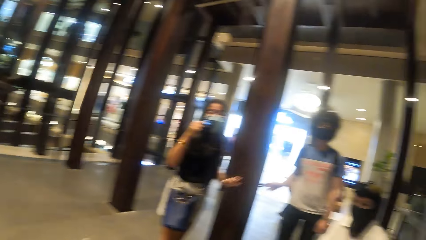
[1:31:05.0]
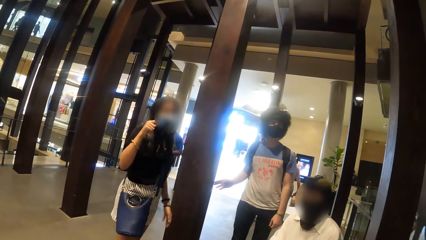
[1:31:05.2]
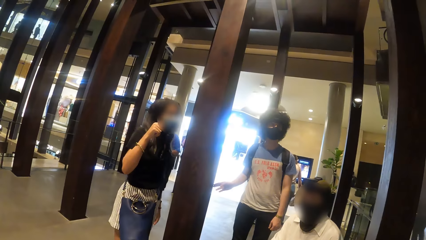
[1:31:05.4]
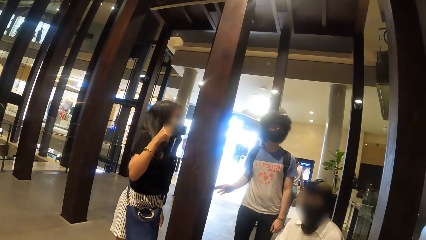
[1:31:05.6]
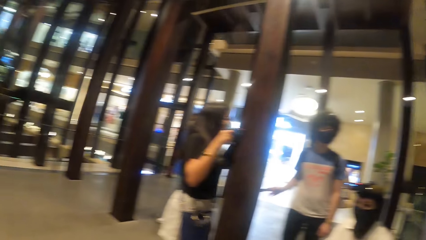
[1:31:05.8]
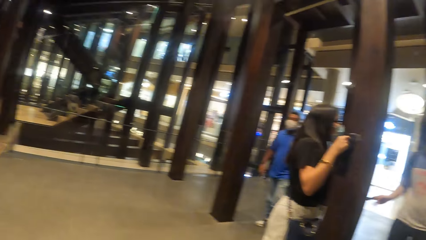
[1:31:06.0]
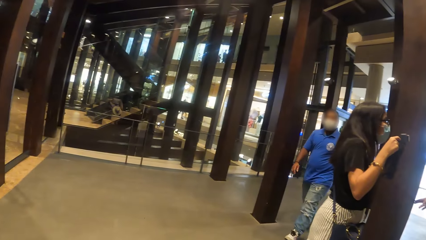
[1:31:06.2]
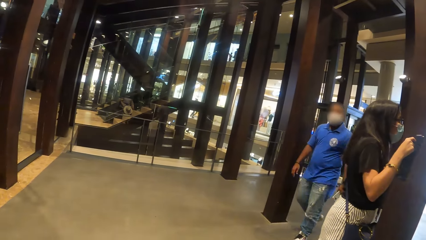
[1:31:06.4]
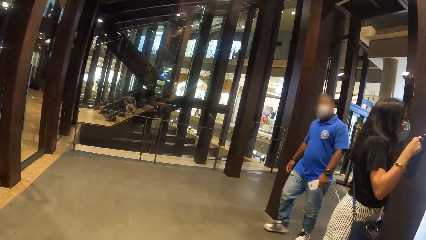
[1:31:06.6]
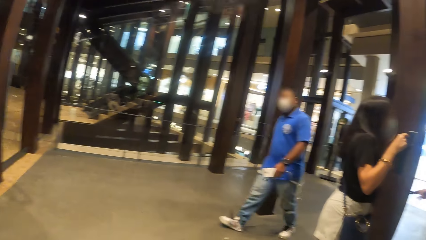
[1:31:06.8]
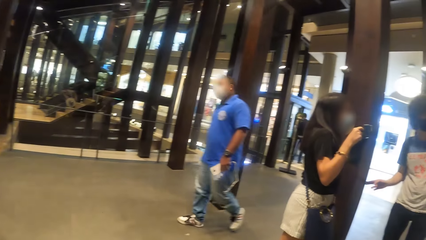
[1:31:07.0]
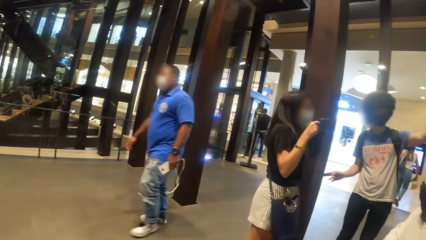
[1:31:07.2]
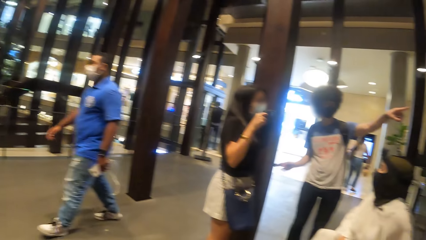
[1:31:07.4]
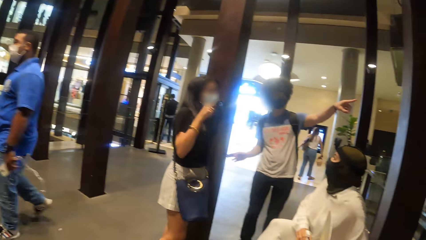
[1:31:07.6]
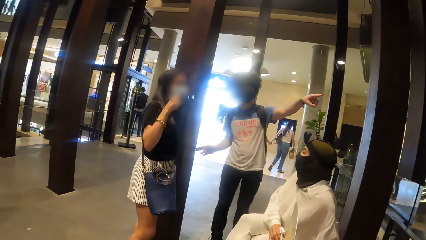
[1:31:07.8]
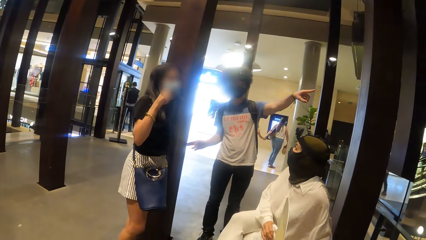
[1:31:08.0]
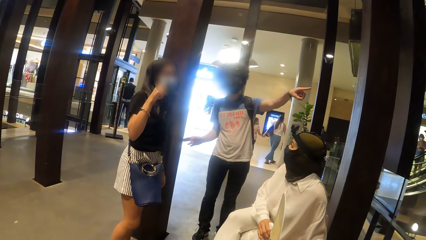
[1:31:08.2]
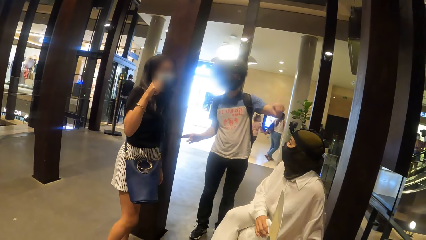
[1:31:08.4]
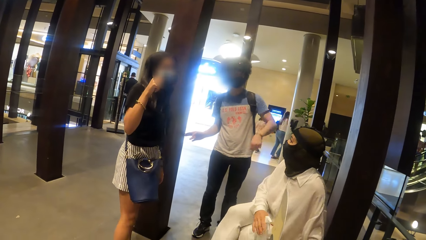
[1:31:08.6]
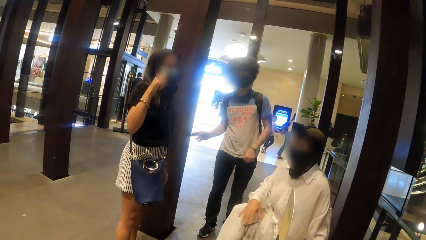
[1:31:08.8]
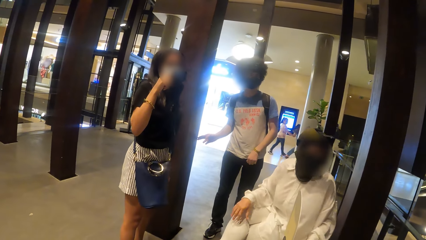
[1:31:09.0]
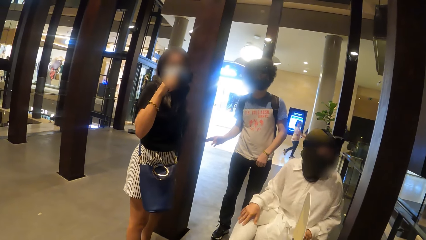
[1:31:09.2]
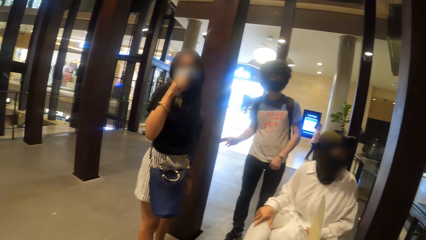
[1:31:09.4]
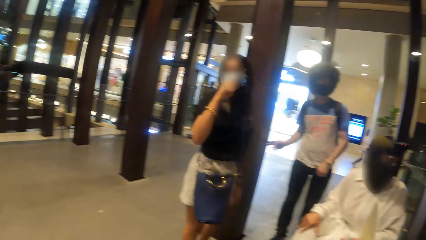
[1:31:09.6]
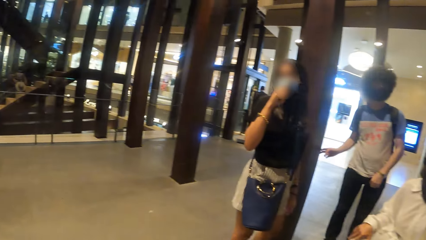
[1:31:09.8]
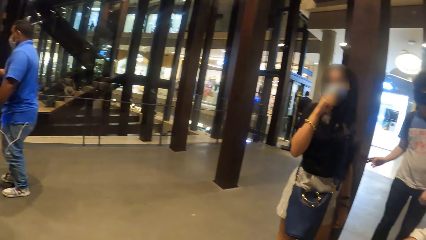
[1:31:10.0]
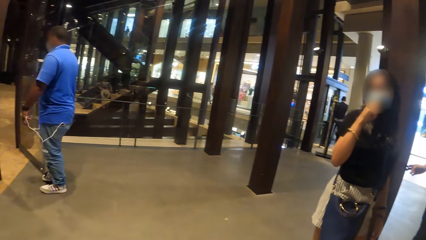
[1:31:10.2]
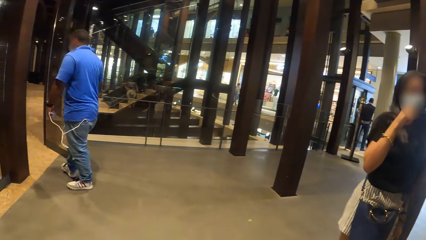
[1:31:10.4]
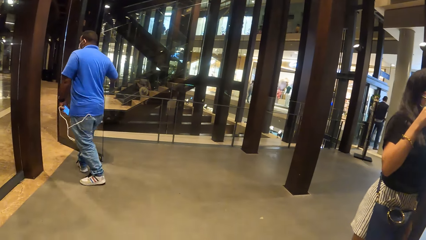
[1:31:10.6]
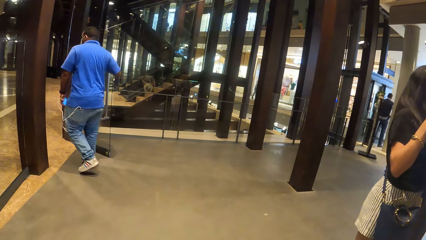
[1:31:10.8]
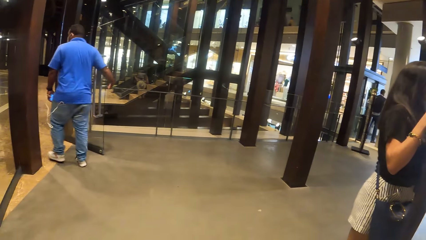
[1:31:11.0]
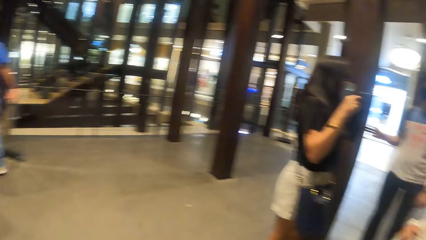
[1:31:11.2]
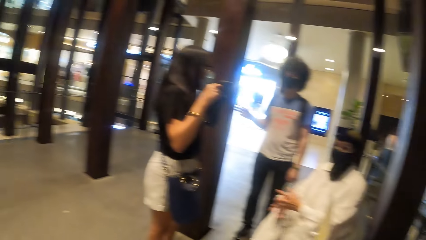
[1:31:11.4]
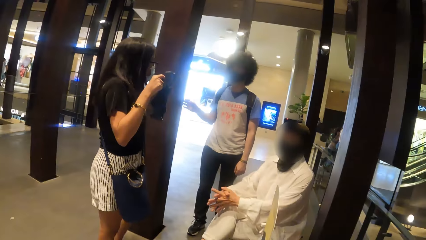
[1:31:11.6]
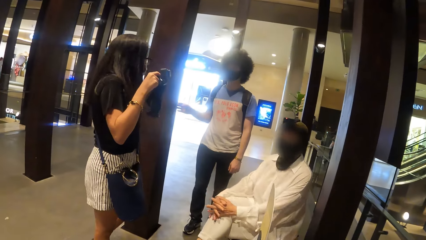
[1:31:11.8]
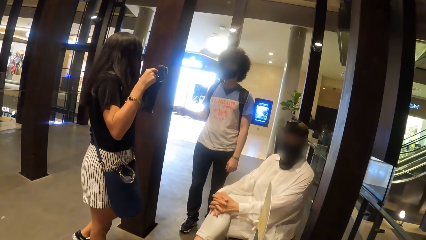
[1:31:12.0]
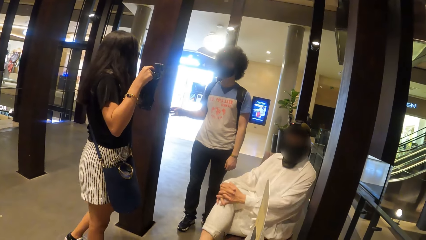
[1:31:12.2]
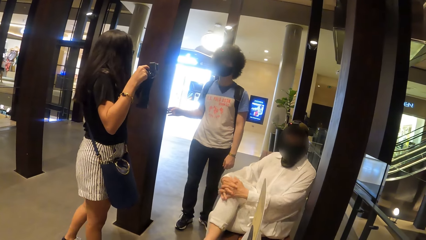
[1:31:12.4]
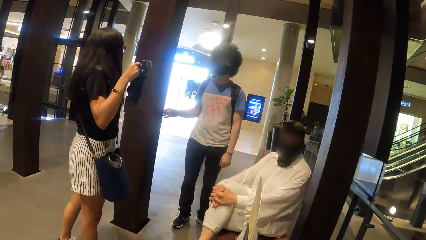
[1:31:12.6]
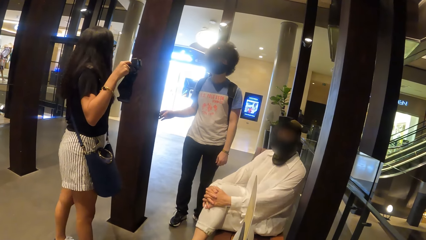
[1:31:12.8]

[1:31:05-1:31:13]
The man interacts with the woman.

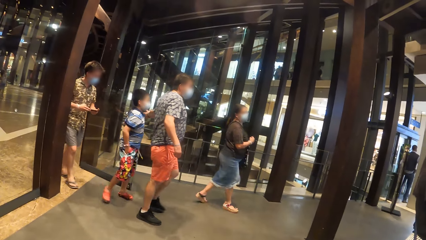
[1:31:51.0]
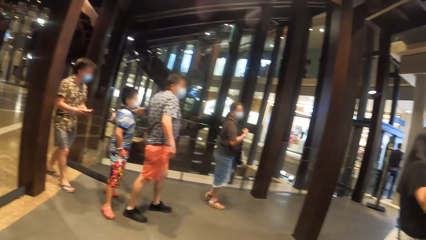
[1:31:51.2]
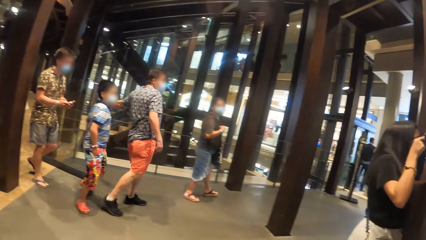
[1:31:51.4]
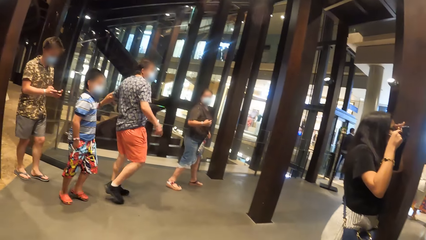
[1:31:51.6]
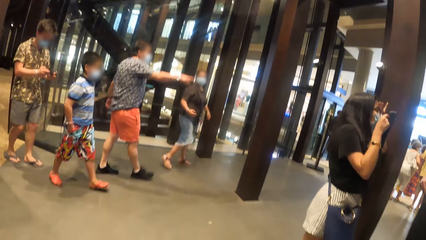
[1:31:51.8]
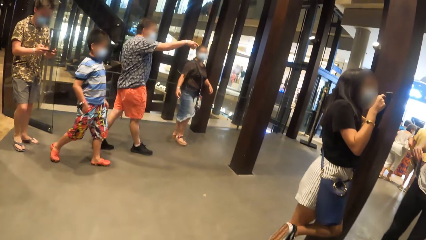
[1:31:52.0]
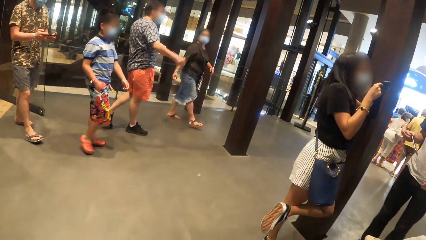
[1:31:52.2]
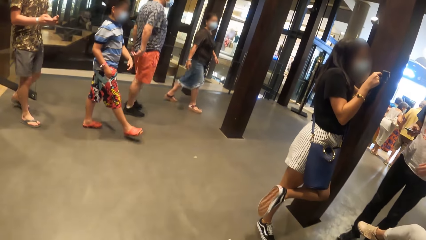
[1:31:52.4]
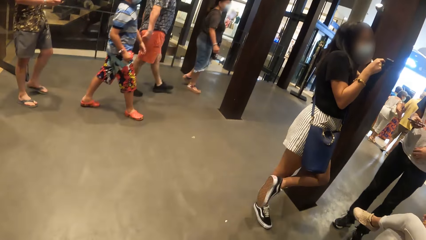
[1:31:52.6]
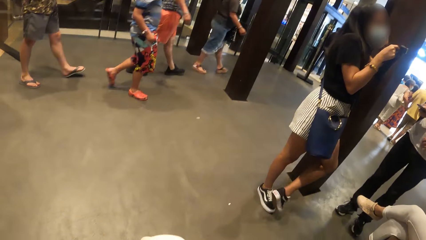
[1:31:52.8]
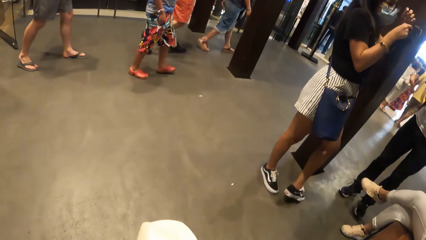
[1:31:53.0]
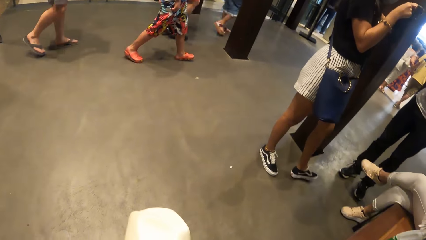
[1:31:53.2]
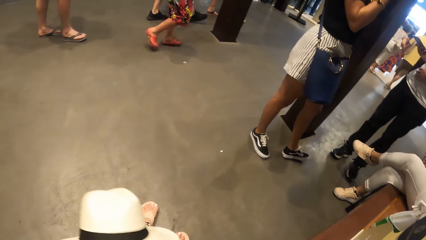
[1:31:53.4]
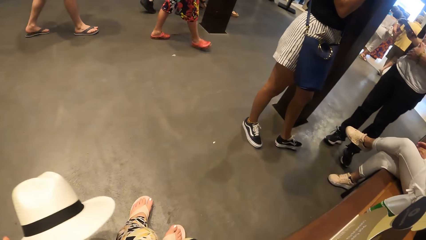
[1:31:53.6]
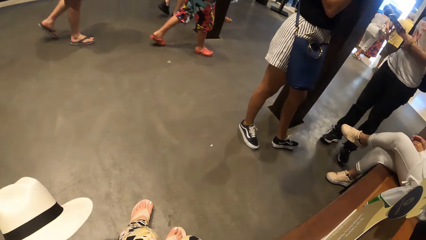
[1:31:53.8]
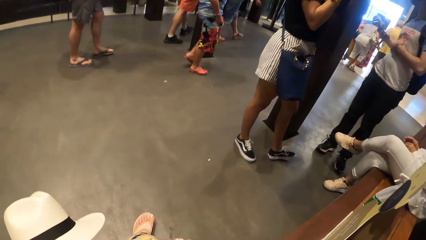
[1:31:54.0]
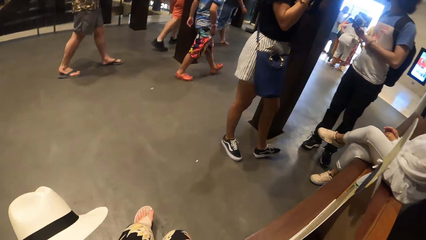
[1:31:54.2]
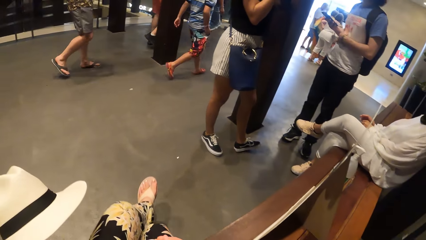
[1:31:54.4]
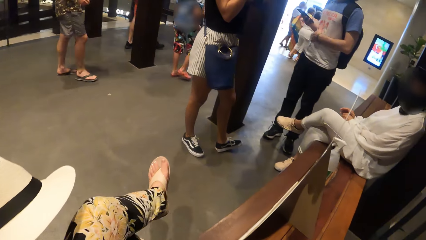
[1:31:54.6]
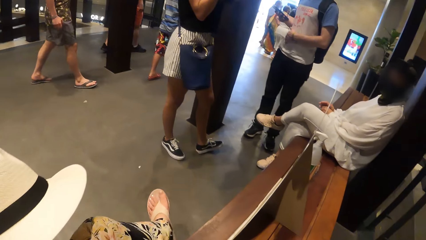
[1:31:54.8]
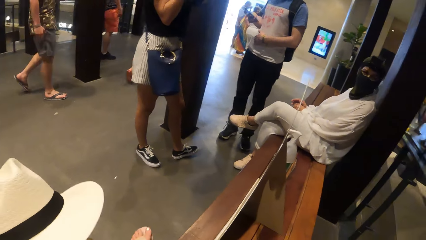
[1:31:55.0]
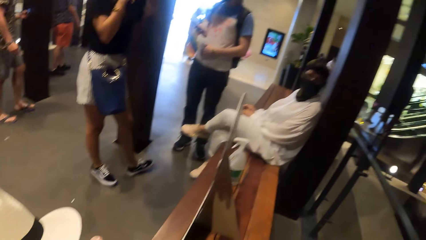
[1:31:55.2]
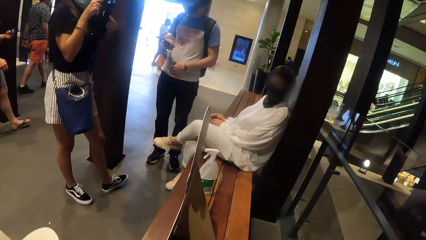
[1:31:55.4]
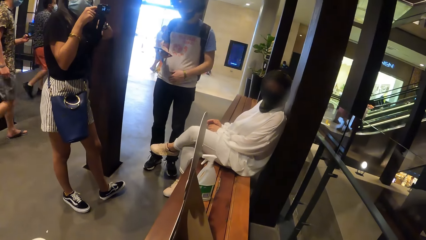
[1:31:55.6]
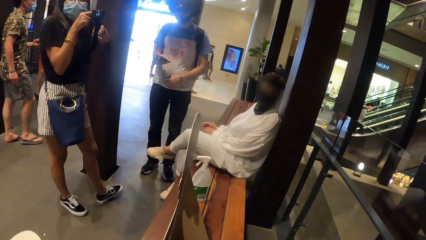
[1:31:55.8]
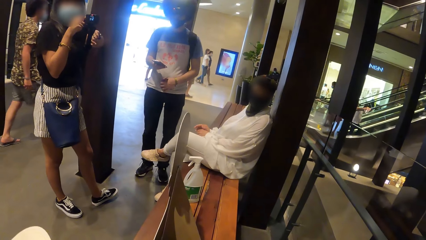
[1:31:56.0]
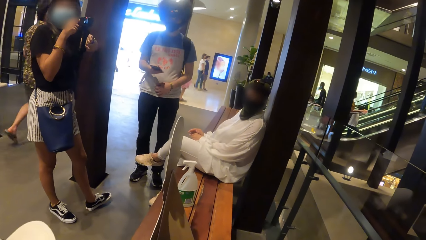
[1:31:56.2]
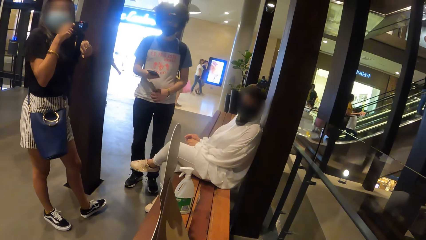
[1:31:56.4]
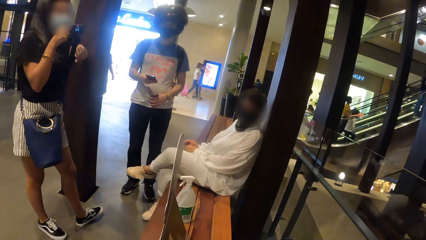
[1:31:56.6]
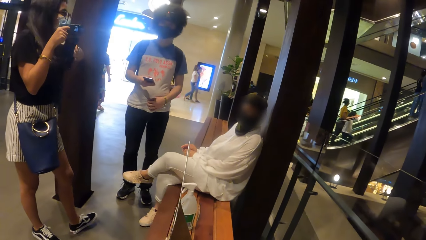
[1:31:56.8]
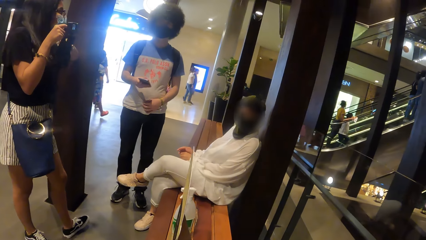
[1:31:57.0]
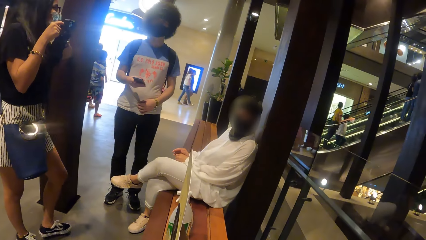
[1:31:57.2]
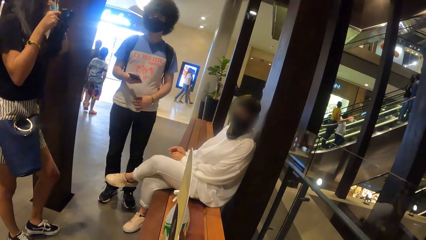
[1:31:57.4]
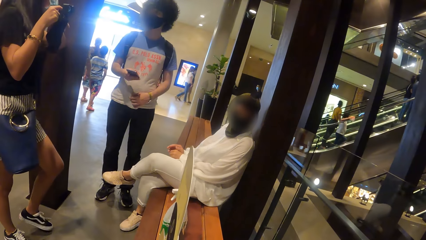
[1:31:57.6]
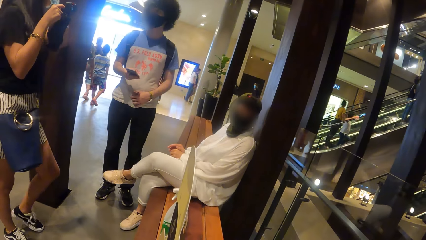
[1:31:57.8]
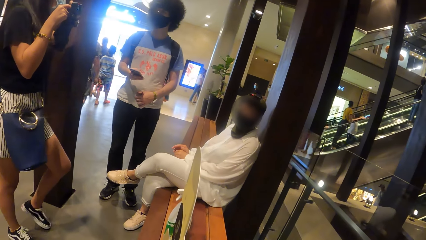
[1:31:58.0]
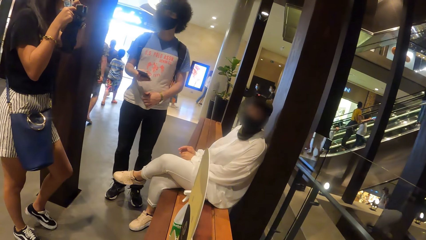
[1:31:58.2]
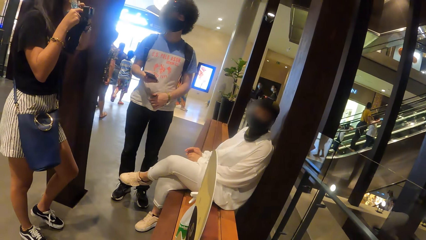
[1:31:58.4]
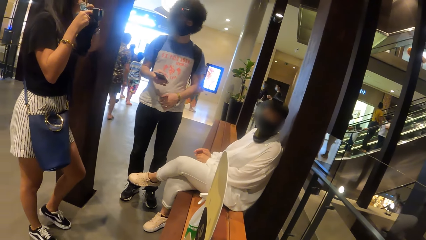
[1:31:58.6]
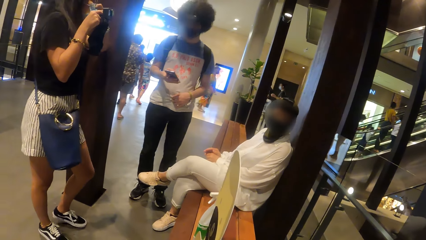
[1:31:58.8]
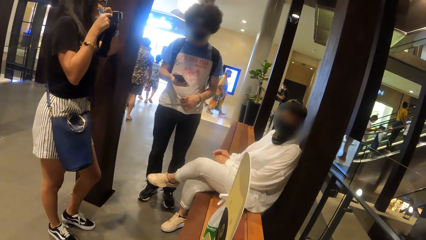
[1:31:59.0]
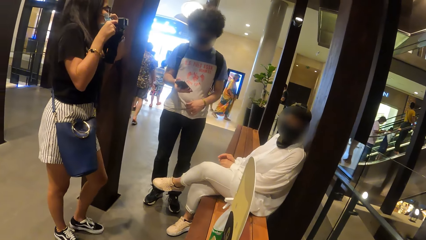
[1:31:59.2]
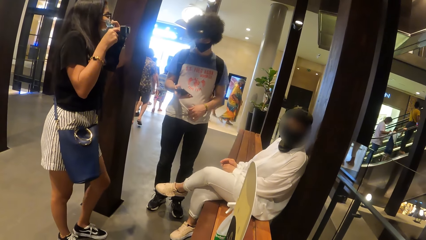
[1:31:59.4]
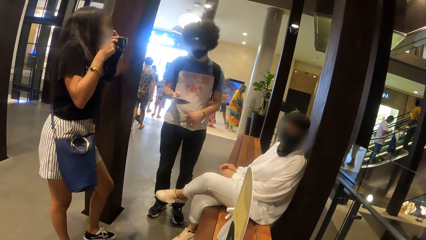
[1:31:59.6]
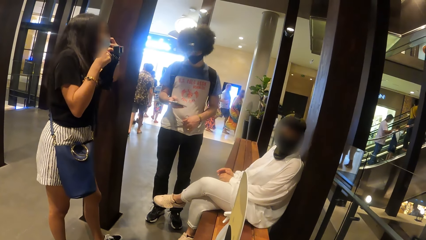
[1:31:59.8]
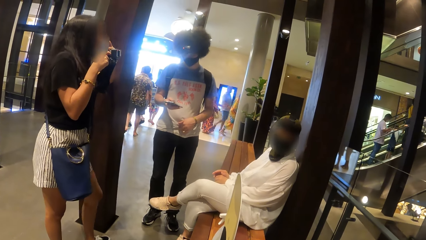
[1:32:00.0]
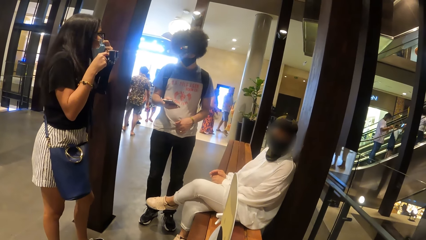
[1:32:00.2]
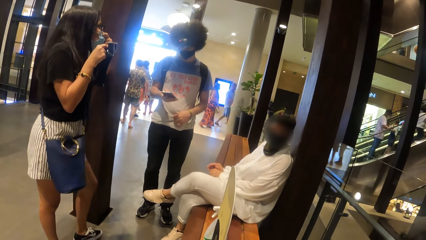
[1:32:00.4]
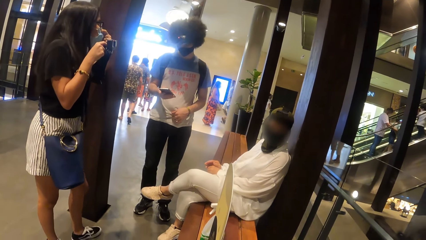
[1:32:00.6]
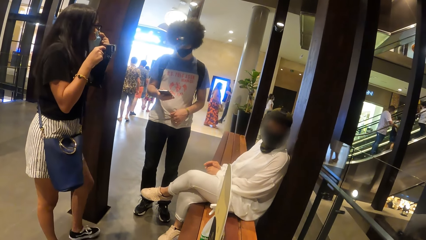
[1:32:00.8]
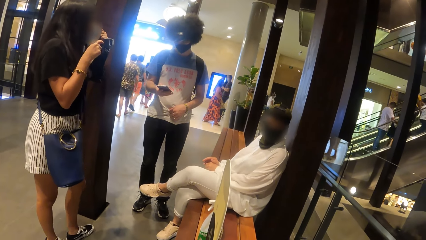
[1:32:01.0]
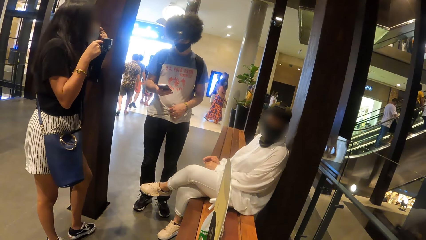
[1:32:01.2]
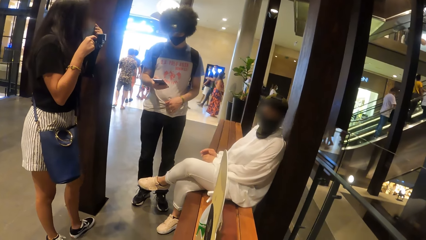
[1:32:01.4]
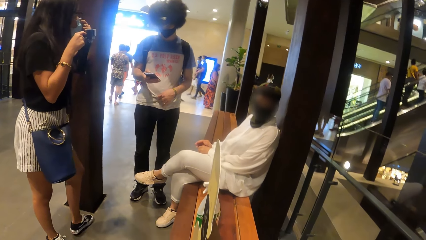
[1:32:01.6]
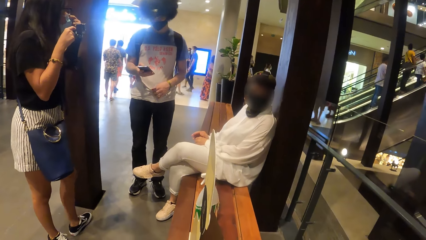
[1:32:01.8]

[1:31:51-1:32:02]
The man holds a phone in his right hand.
